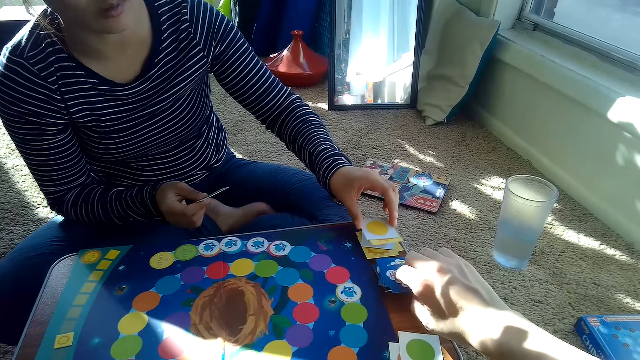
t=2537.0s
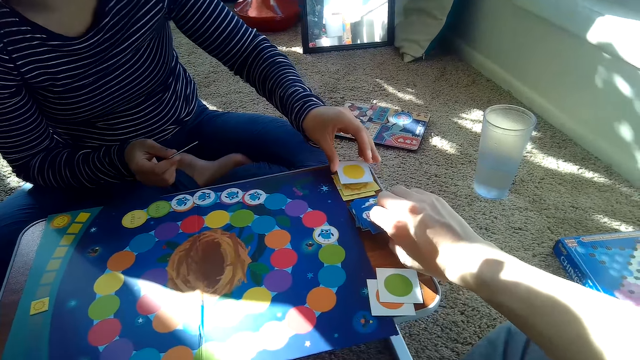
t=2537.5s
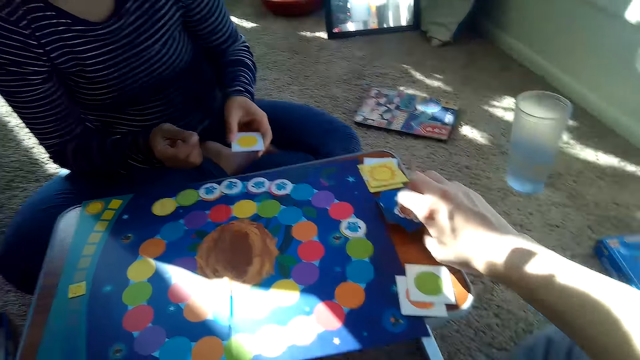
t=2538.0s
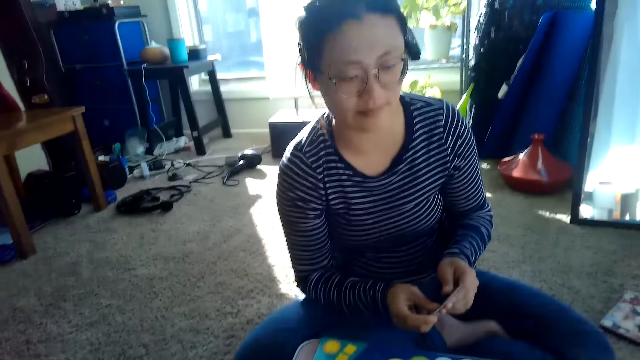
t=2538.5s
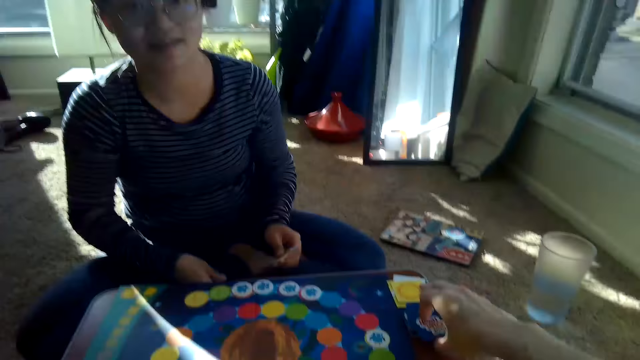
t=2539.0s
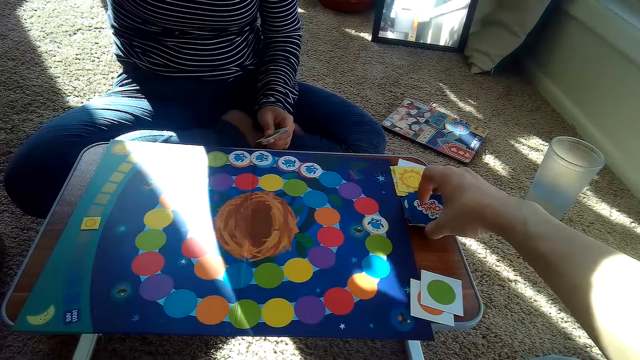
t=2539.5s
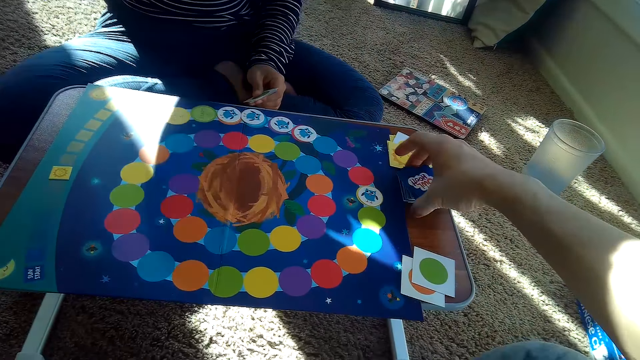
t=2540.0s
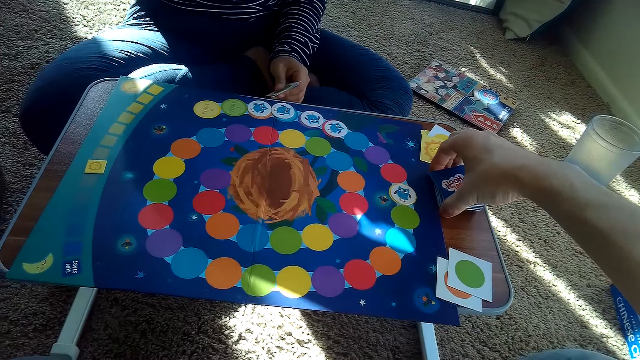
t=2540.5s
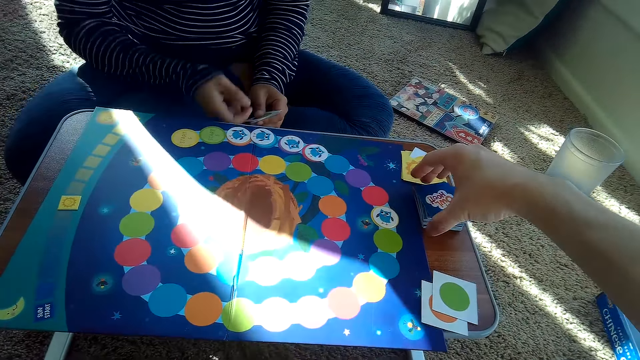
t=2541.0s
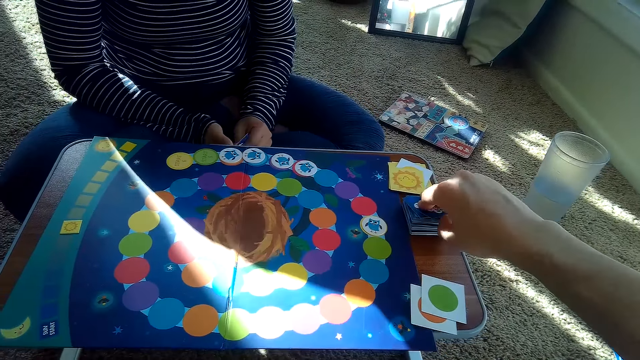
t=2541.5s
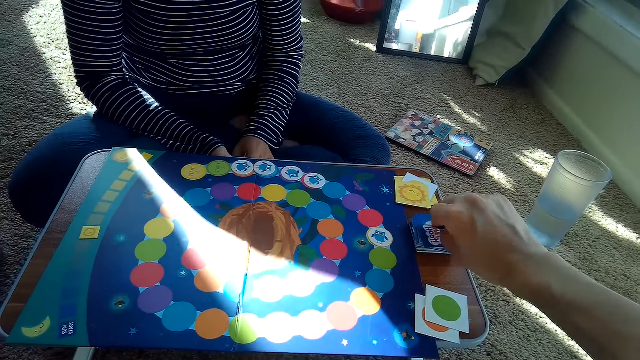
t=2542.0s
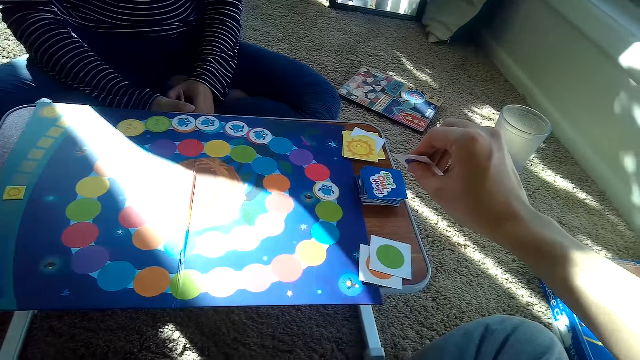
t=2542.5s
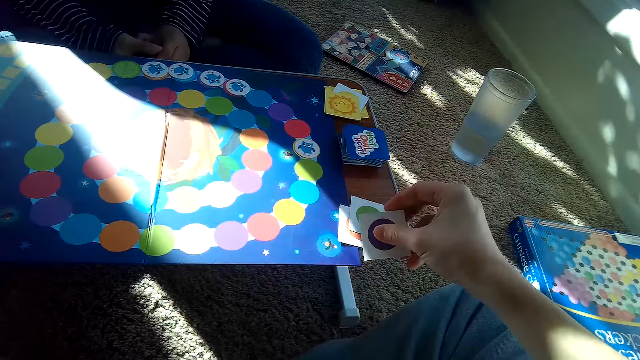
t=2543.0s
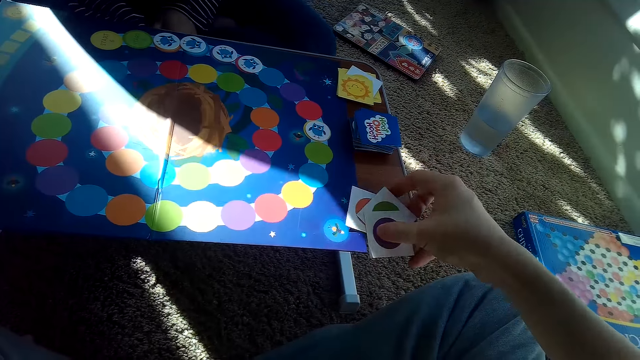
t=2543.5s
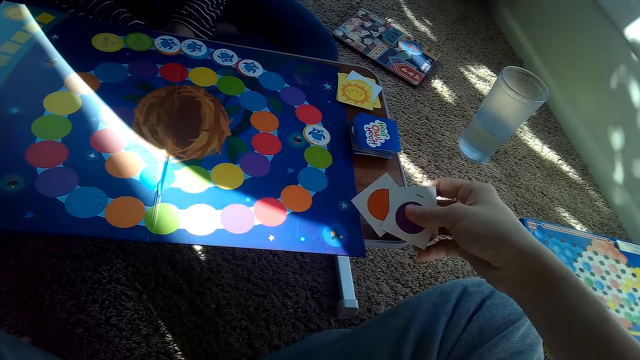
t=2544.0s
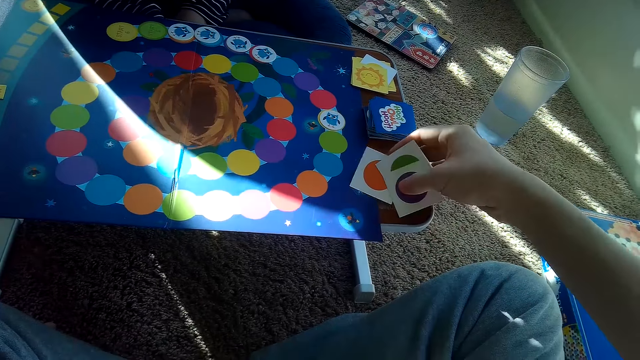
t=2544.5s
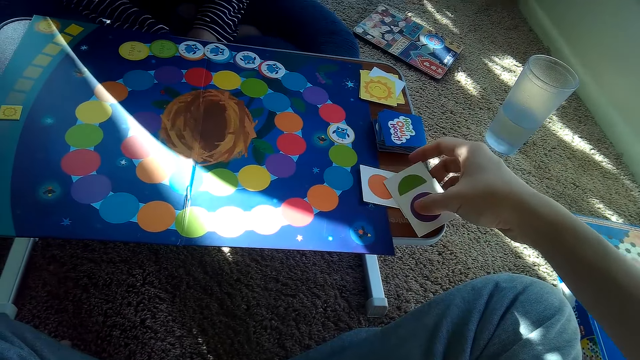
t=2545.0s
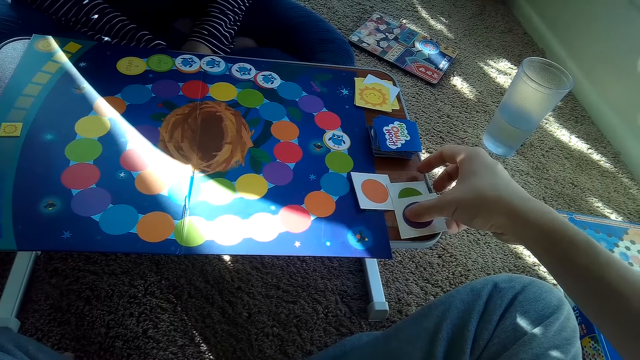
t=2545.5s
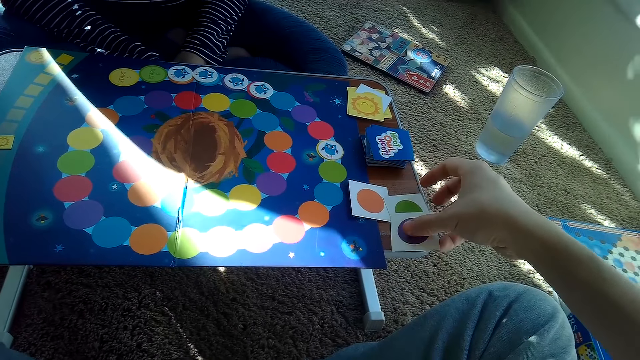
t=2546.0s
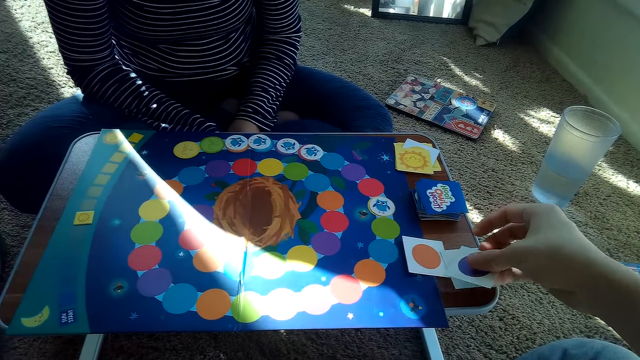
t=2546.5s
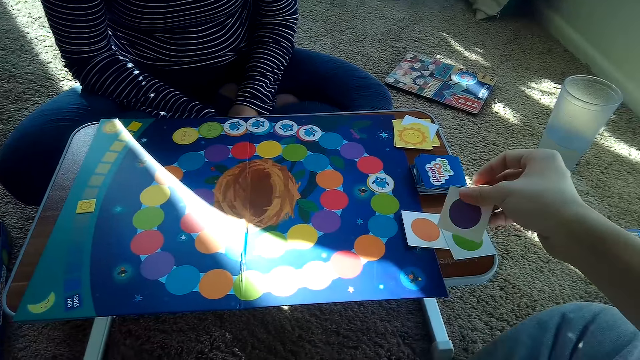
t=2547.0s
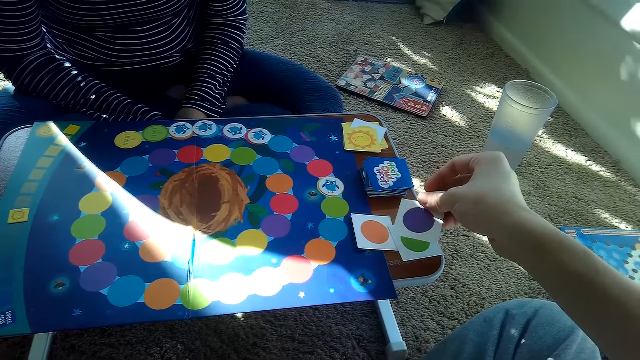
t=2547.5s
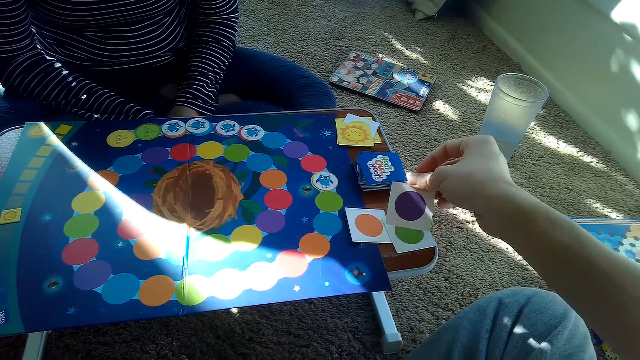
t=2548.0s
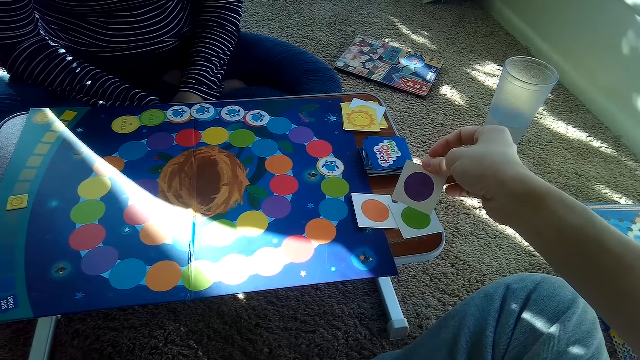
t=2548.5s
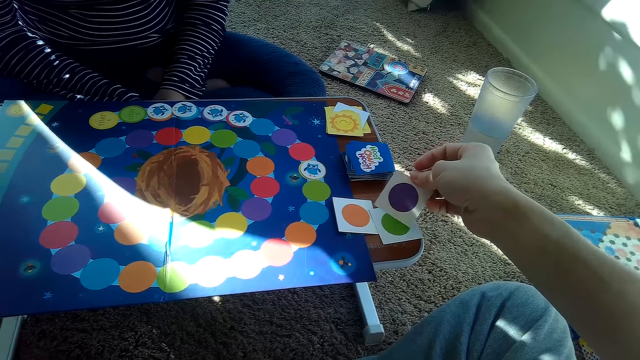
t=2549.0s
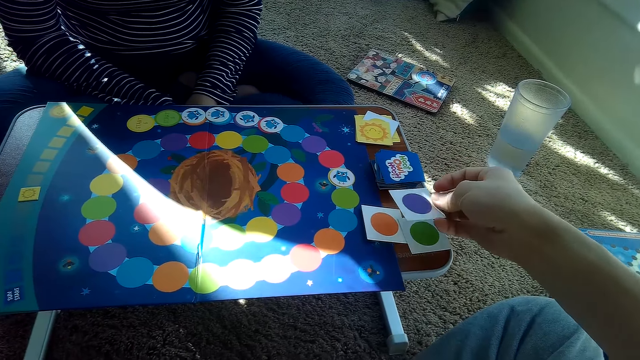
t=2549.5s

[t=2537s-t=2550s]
The partner picks a card from her stack of cards on the table with her left hand and moves her hand. The camera wearer picks a card from the stack of cards on the table with his right hand. He picks up the cards on the table with his right hand. He arranges the cards on the table. He drops the cards on the table with his right hand. He holds a card. He picks up a card with his right hand.

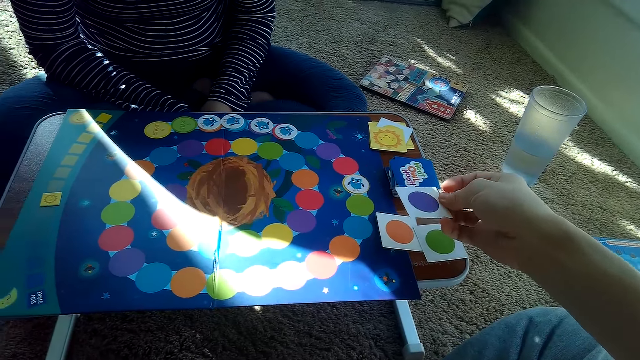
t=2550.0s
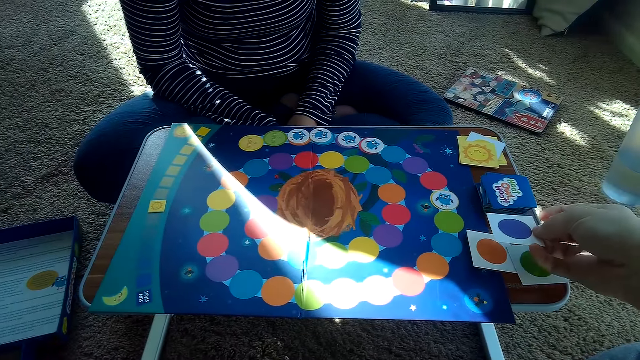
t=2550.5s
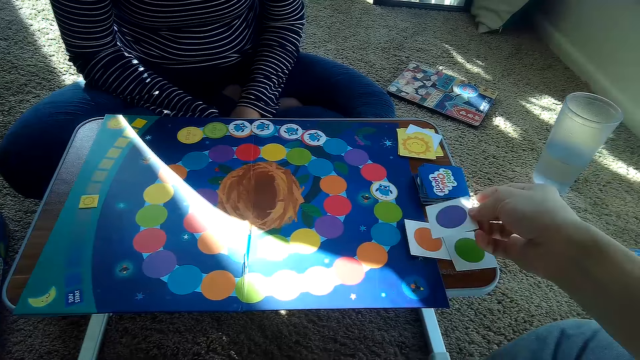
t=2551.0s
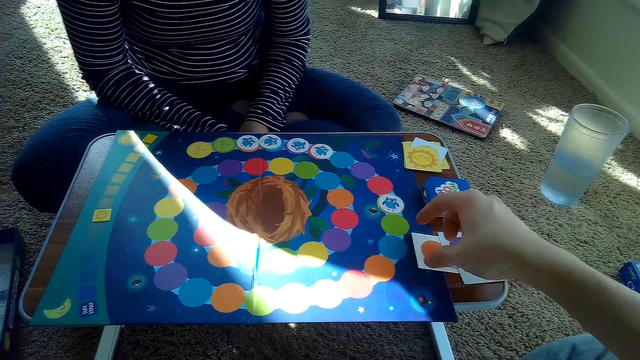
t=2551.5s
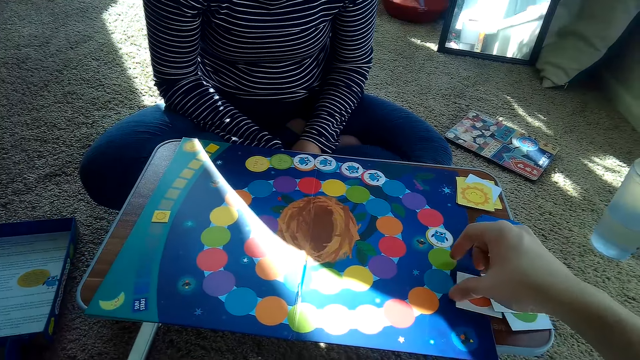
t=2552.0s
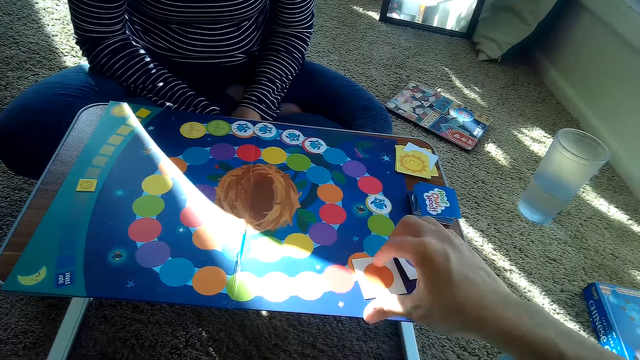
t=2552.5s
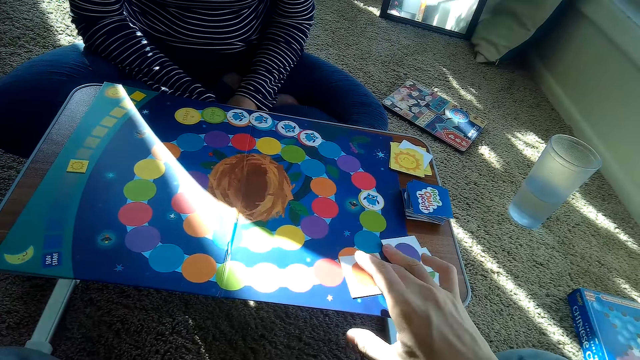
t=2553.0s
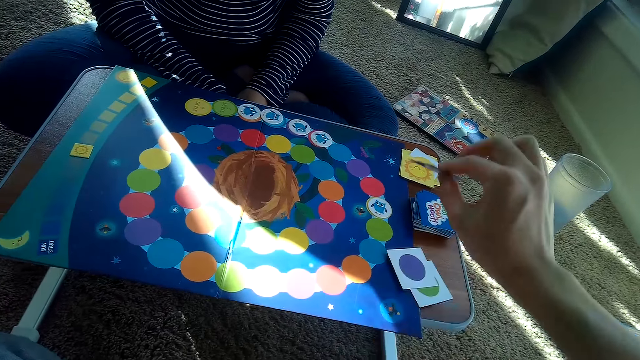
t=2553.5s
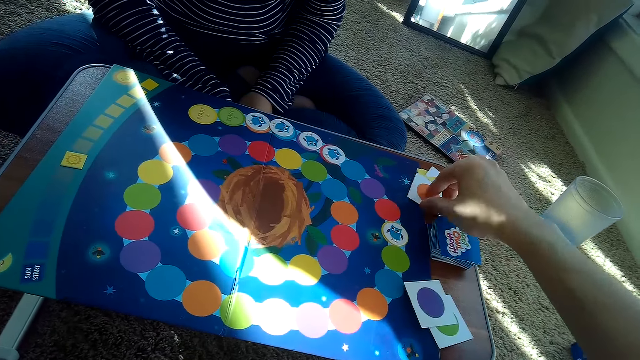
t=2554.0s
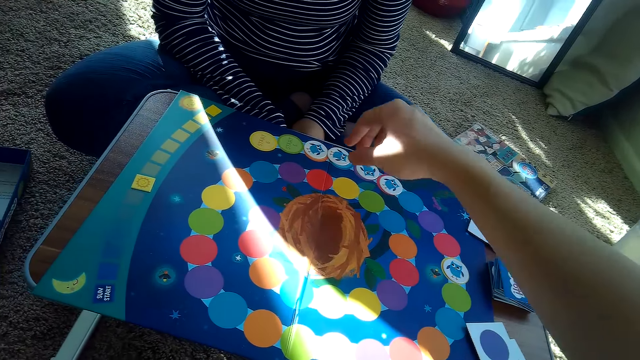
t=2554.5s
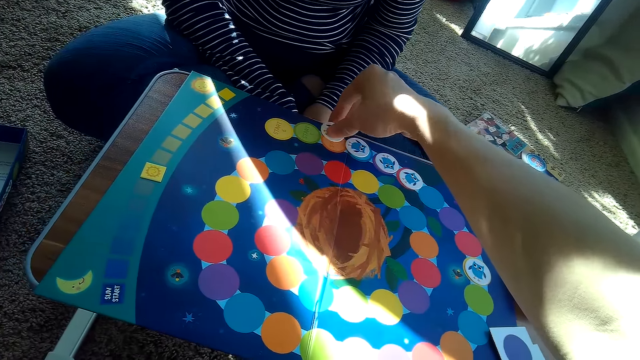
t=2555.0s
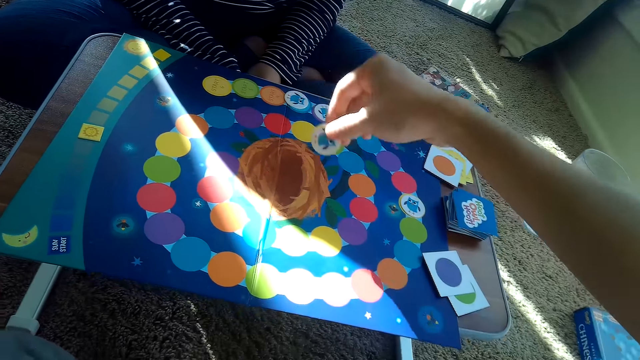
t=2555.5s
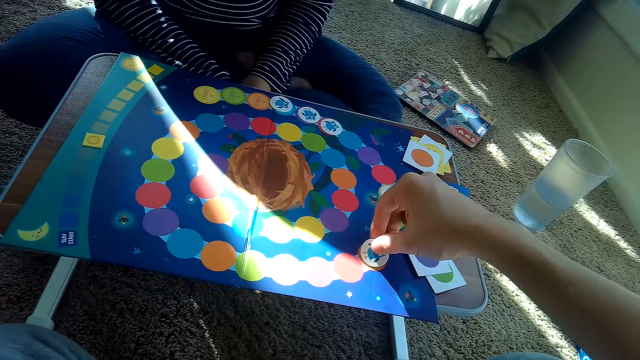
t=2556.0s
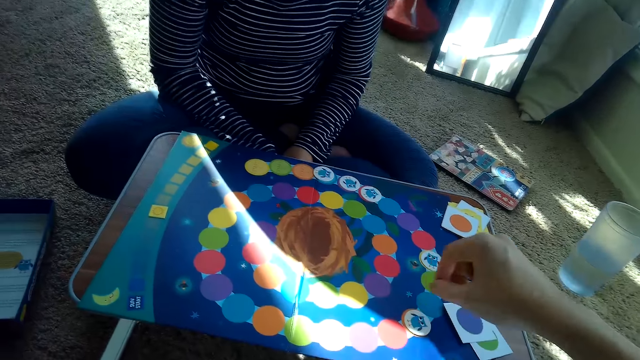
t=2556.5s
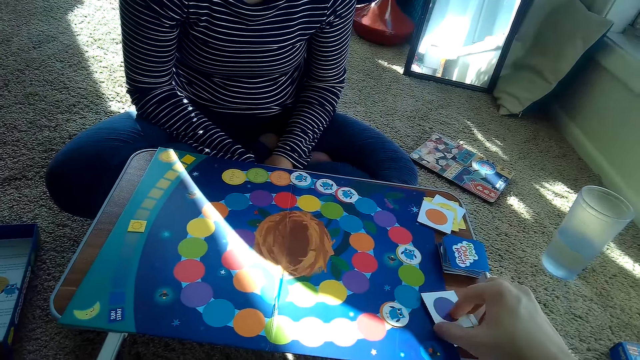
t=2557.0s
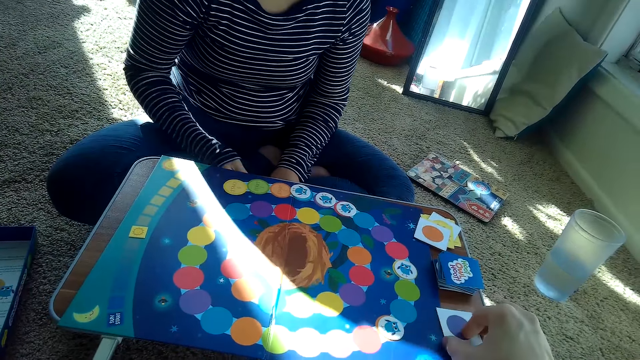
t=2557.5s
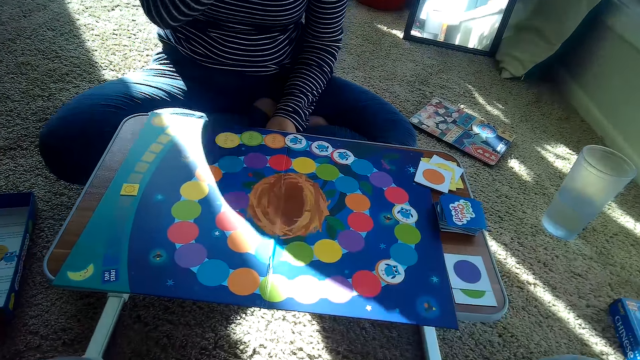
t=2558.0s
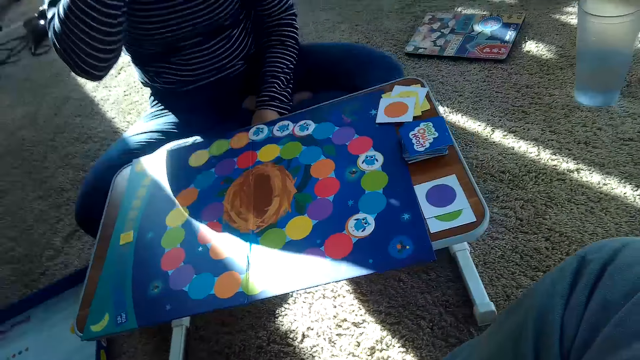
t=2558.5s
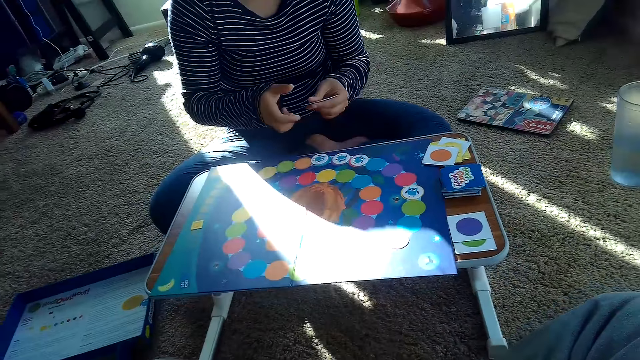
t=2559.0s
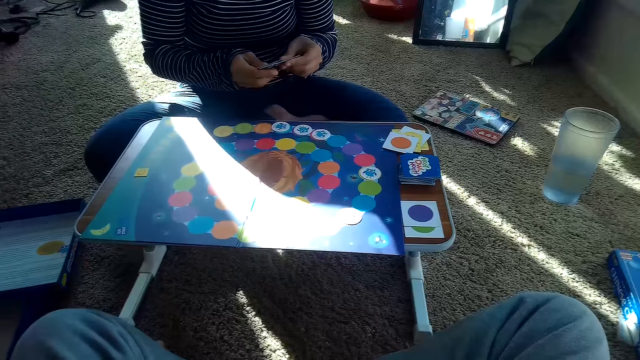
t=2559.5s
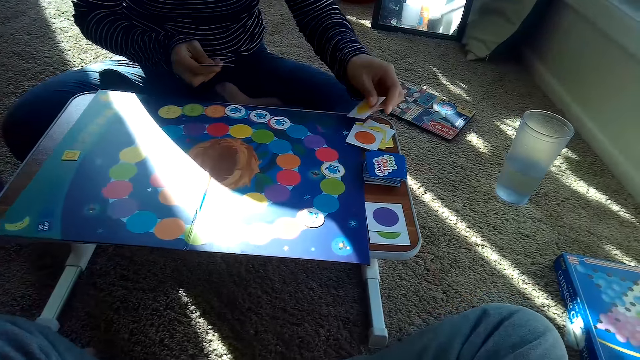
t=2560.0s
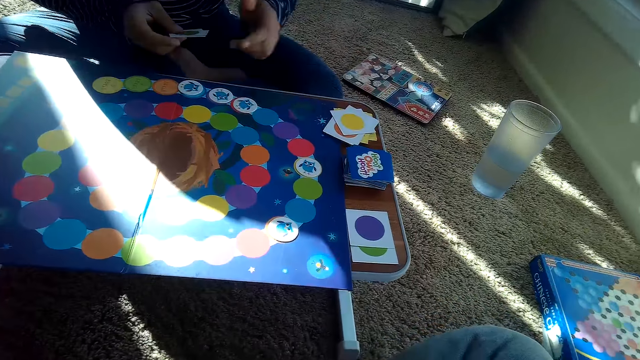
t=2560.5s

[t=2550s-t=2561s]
The camera wearer drops the card. He picks up a card with his right hand. He places the card on his partner's stack of cards with his right hand. He adjusts the chip on the game board with his right hand. He picks a card. He places the card on the game board. He moves a card. The partner moves her hand. She places a card on top of her stack of cards on the table with her left hand.
